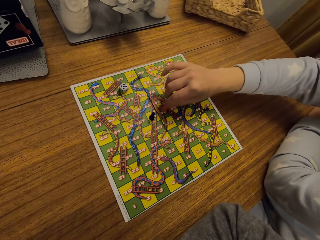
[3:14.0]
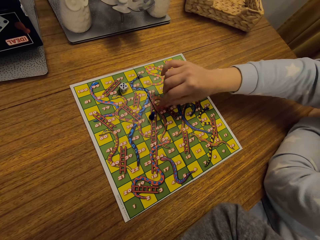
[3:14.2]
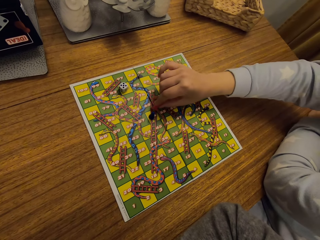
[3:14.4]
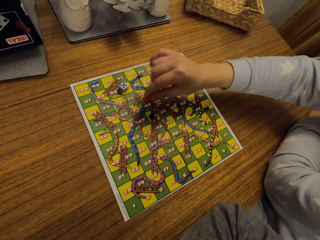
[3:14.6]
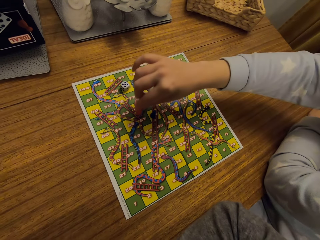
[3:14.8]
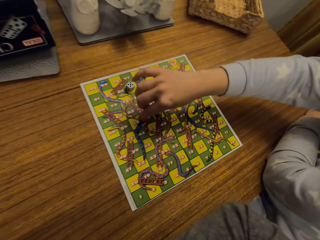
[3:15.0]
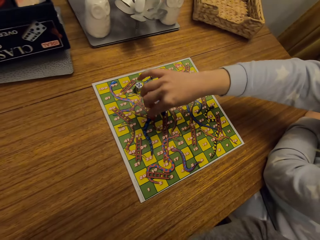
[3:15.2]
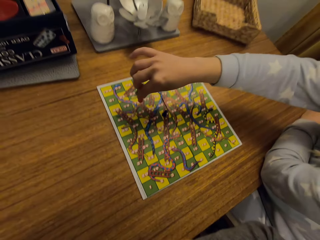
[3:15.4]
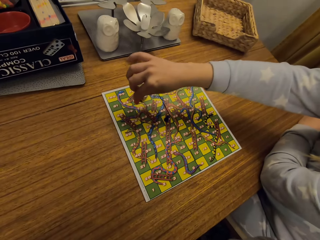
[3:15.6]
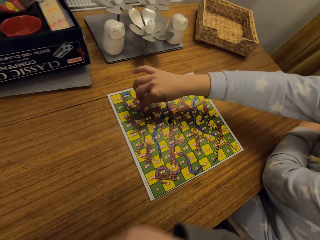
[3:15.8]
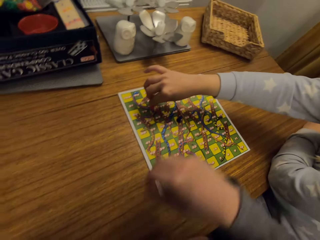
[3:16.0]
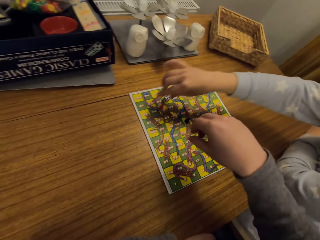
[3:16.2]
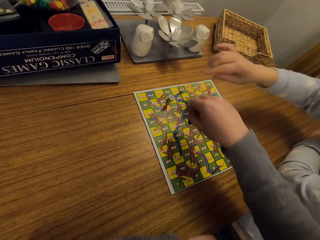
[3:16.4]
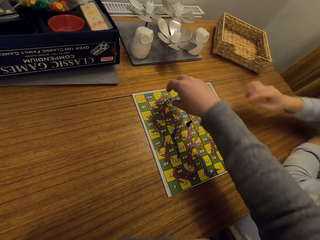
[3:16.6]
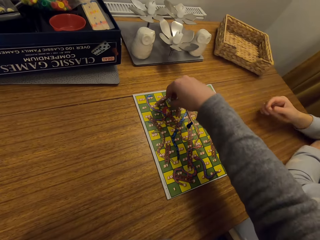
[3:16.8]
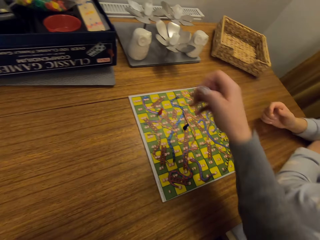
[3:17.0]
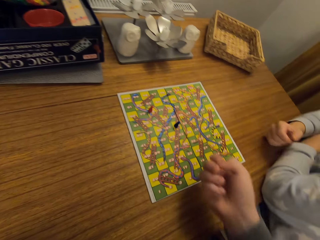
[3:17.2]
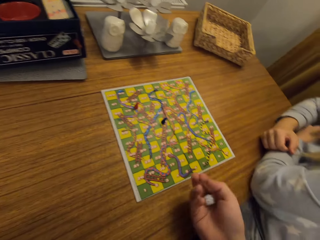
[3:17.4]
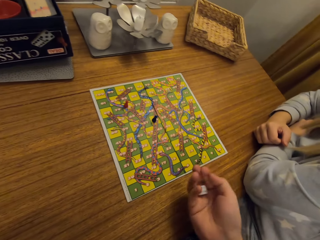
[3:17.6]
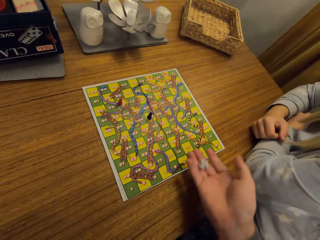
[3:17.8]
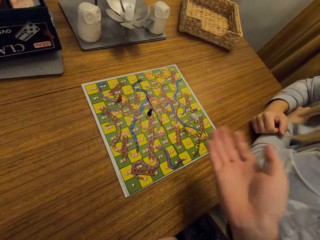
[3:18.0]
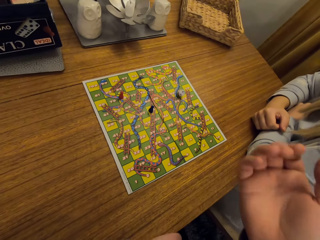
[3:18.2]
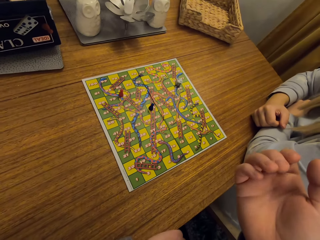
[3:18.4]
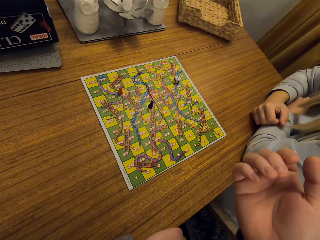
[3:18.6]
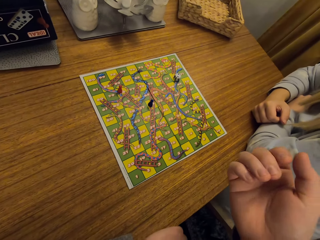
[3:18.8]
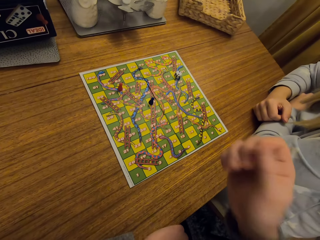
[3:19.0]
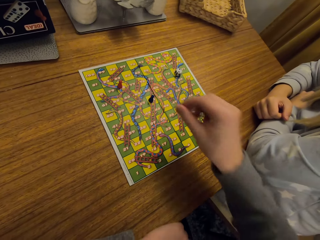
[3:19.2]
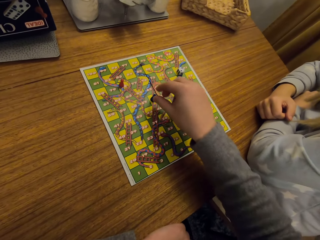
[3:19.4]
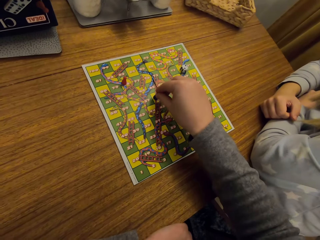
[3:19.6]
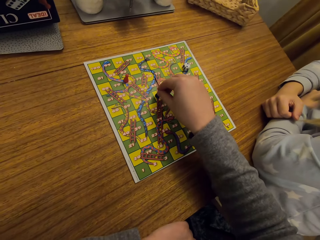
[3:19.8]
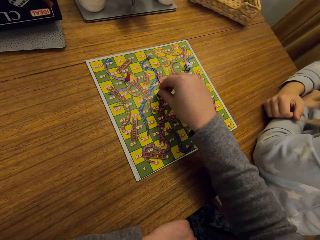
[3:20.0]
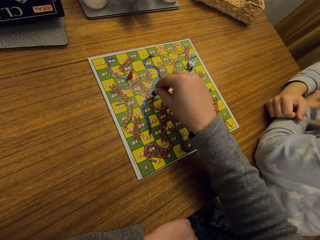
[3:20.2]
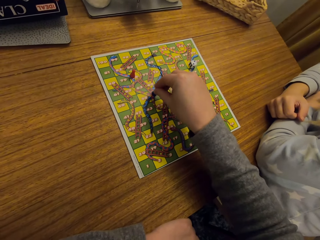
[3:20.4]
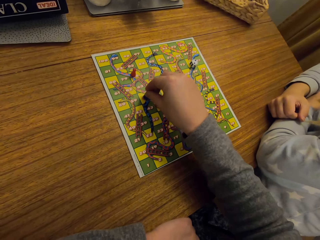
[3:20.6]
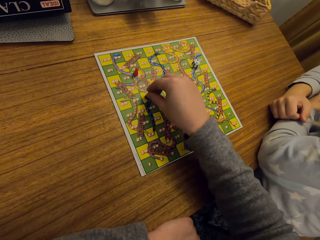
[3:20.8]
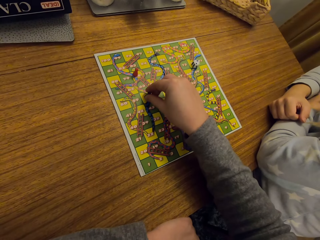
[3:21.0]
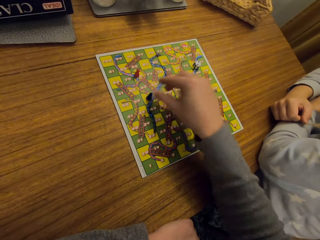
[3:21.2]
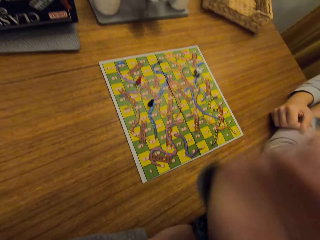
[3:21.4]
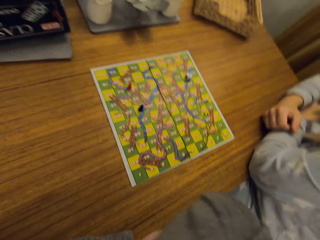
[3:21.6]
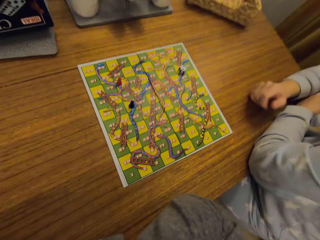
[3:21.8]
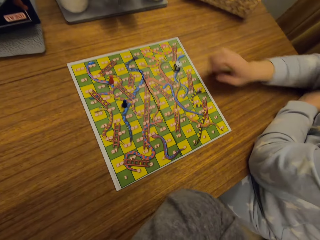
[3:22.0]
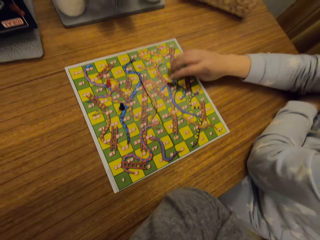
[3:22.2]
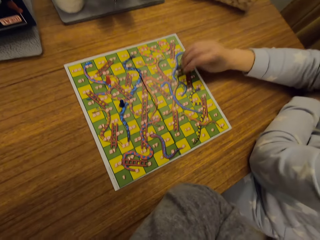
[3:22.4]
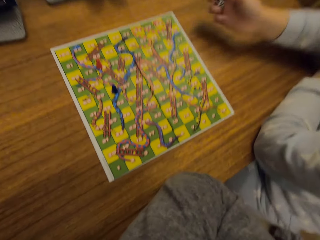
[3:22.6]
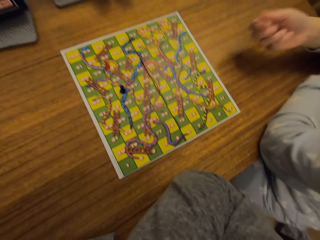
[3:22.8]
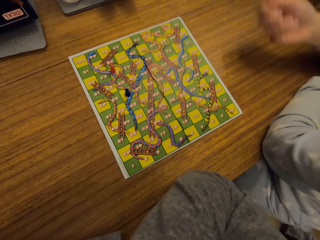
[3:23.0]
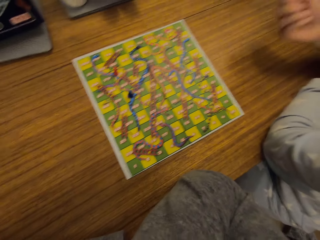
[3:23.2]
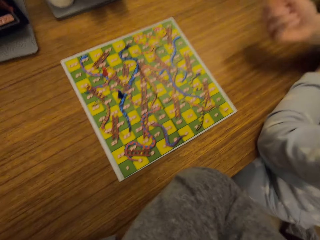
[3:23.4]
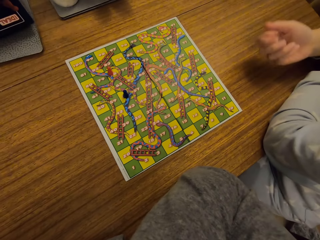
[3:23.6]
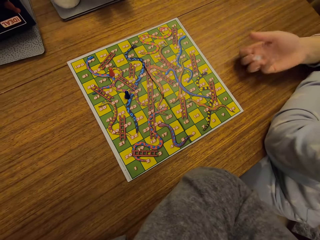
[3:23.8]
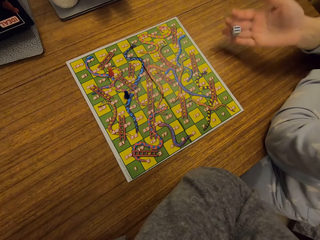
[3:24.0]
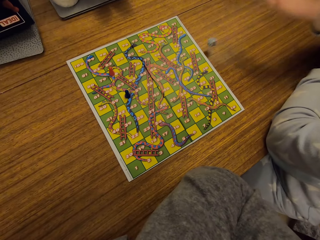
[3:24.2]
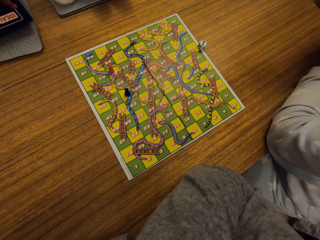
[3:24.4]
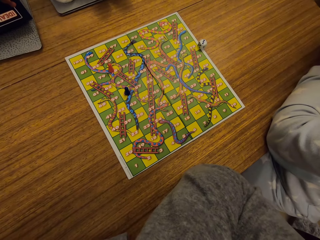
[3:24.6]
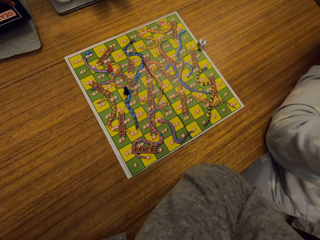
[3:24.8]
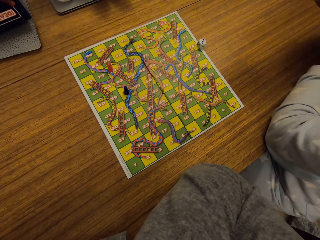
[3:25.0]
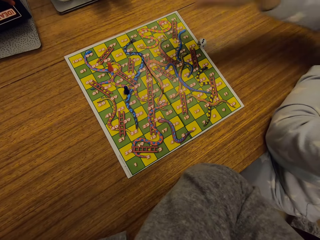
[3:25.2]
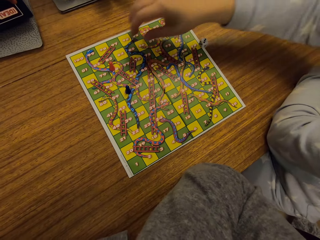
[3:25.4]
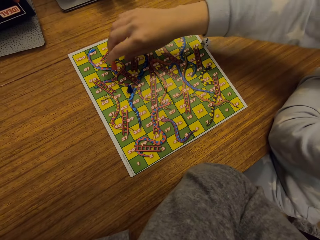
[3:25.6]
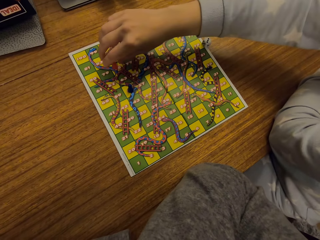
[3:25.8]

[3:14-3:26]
A woman places an object down. The camera wearer picks up the dice. They shake the dice. They throw the dice on the game paper. They play the classic game. They pick up something. They place something down. The woman picks up the dice. The woman shakes the dice on her hands. The woman throws the dice on the game paper.

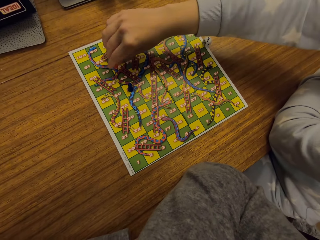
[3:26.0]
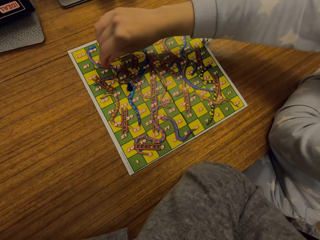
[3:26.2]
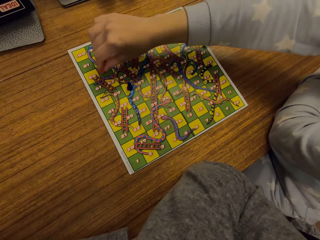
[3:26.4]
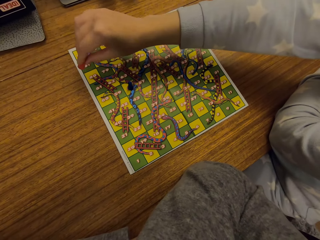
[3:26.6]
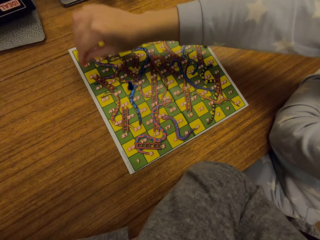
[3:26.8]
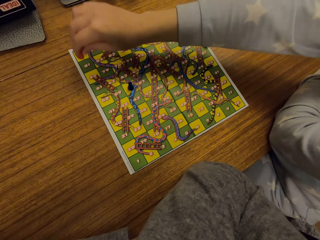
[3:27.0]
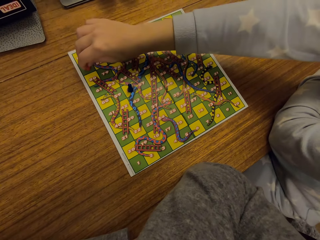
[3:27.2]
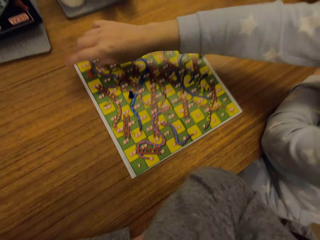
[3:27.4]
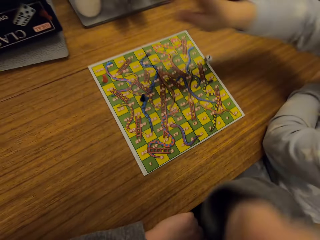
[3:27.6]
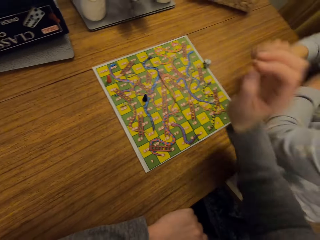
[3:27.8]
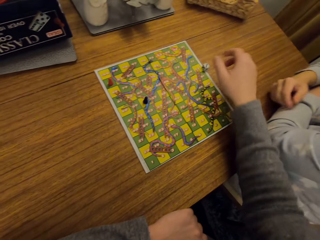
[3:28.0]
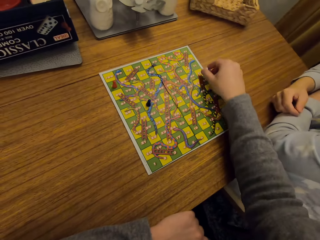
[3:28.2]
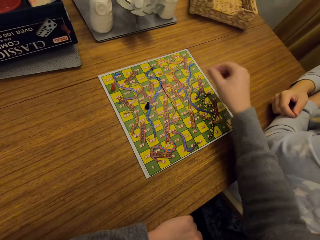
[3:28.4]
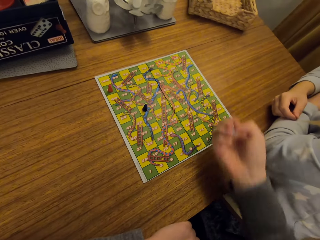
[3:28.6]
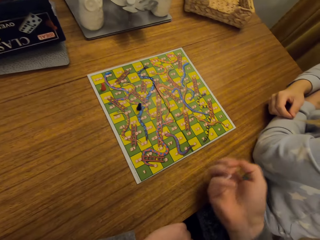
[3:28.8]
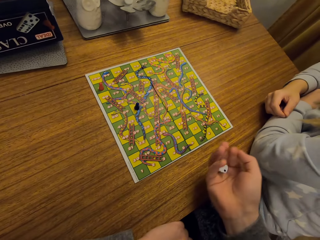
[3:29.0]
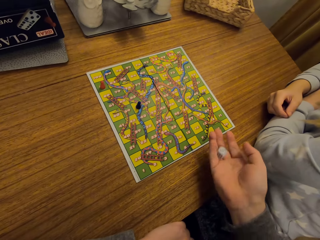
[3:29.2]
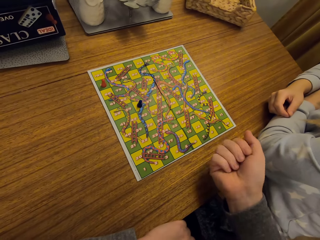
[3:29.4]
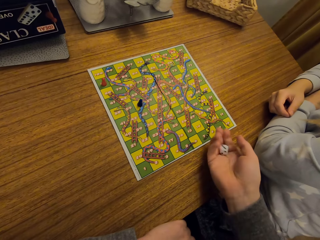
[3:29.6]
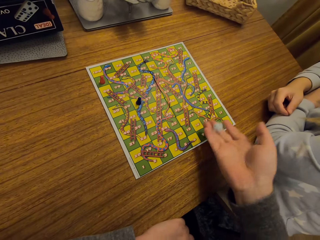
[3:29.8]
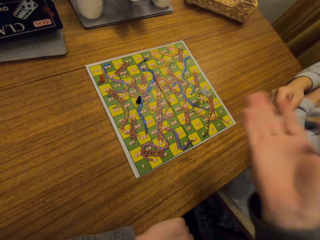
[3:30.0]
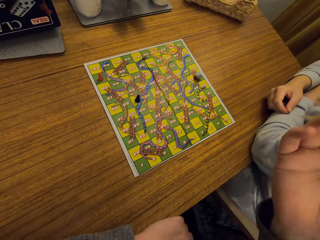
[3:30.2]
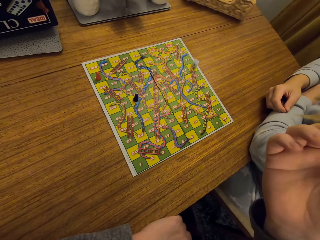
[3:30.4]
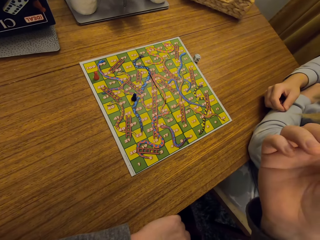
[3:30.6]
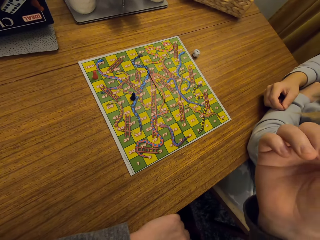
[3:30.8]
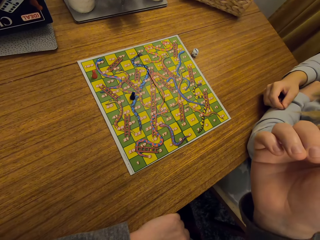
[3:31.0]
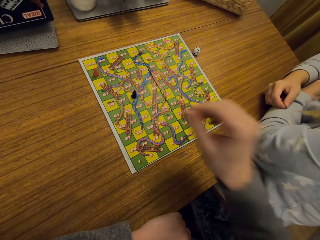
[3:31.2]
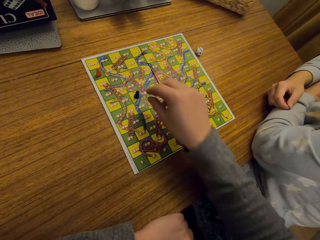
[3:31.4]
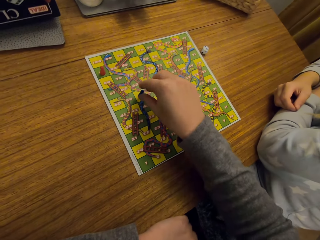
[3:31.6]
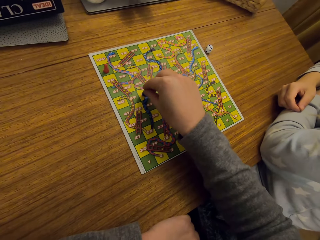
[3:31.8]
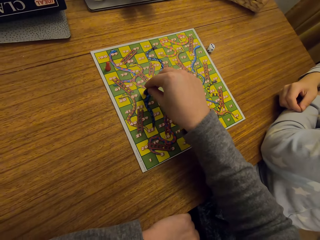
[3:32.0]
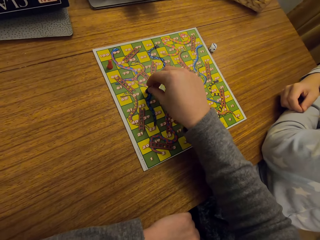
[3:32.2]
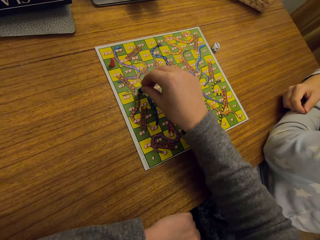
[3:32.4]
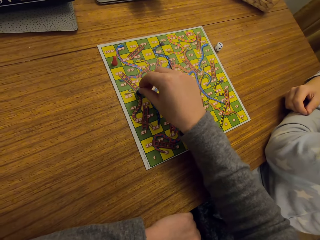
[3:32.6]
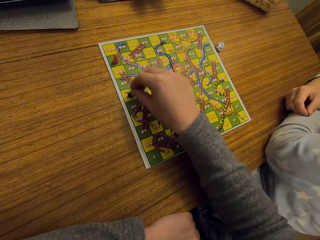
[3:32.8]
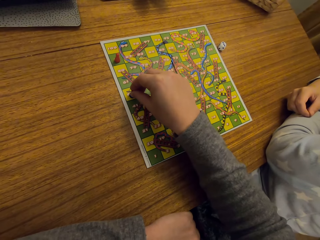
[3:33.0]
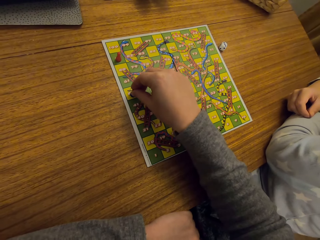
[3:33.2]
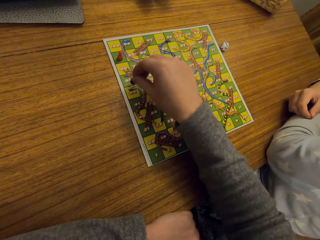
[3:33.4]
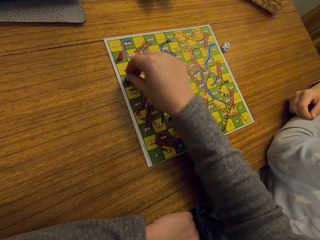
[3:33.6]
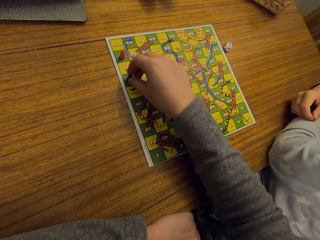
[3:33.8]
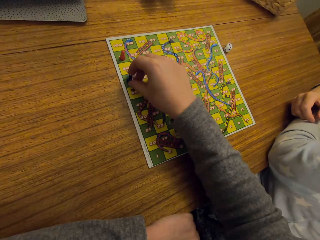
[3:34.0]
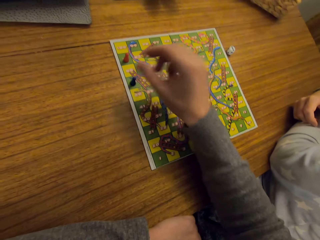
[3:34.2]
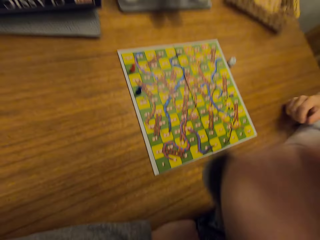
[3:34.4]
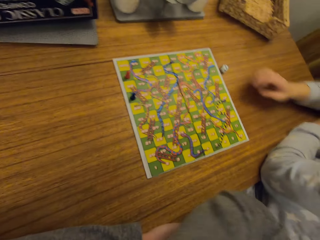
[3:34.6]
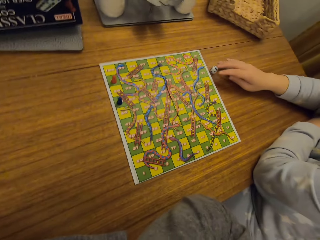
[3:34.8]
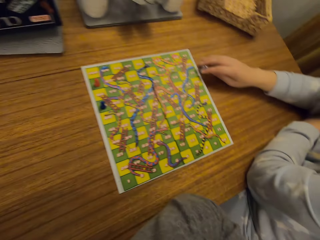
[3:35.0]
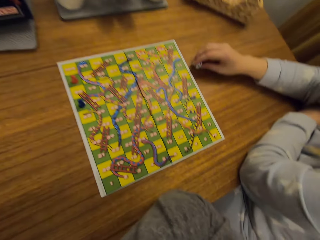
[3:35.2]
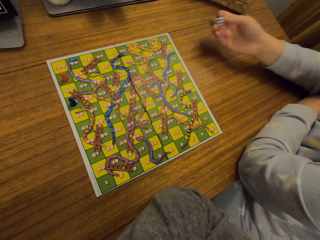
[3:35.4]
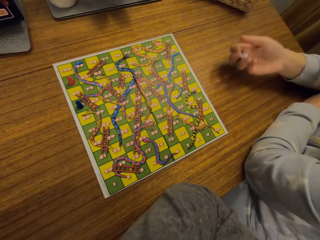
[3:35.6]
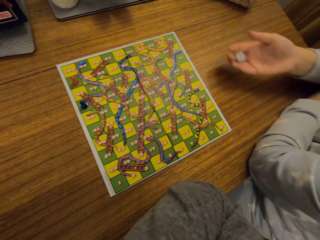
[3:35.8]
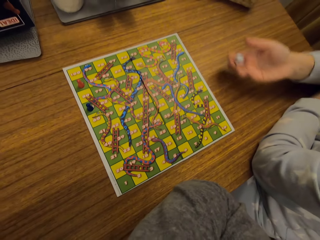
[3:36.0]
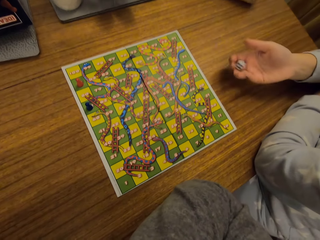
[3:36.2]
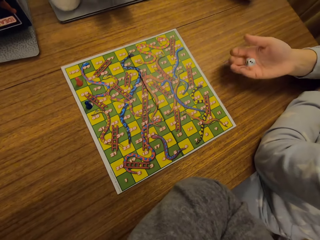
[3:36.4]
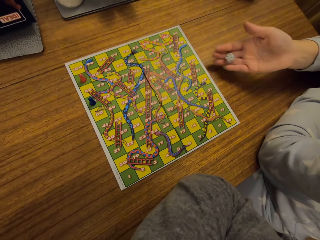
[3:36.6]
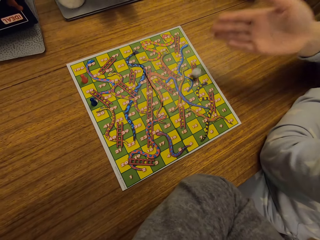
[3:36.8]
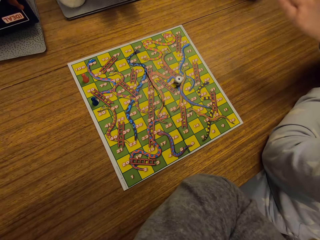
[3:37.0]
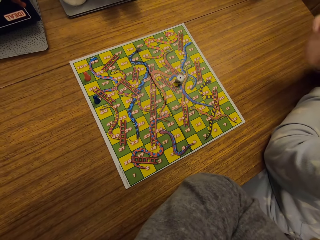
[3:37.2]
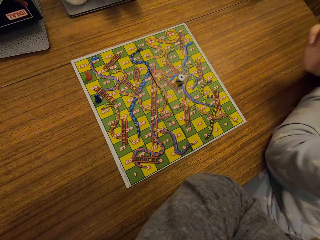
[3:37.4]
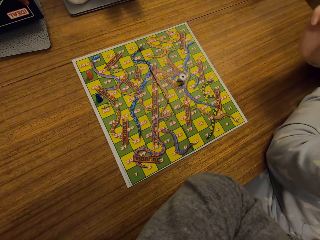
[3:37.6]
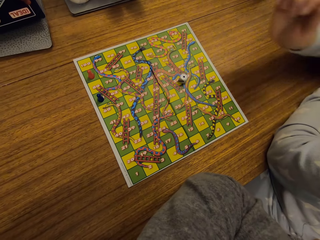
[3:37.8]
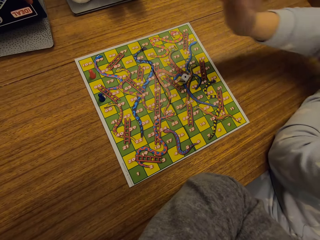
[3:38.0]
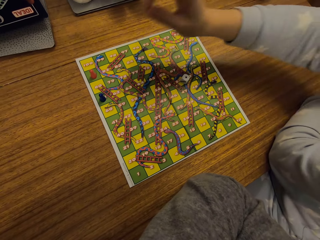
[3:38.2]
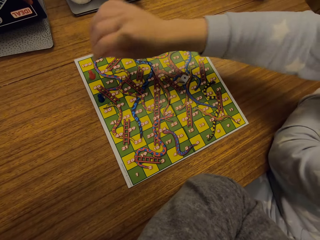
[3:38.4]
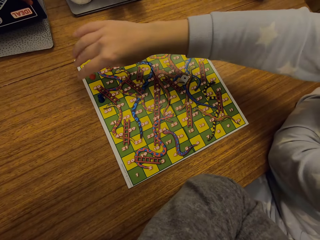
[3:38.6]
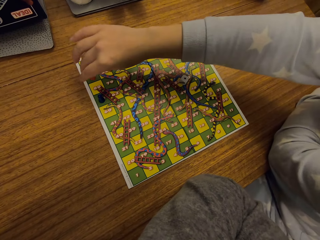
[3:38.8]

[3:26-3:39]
A woman plays the classic game. The woman picks up something. The woman places the something down. The camera wearer picks up the dice. They shake the dice. They throw the dice on the game paper. They pick up something. They play the classic game. They place something down. The woman picks up the dice. The woman shakes the dice on her hands. The woman throws the dice on the game paper.
